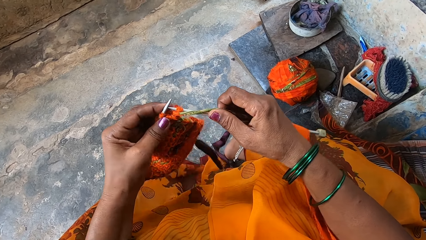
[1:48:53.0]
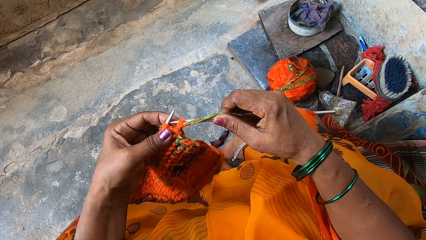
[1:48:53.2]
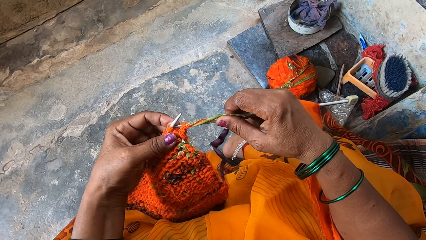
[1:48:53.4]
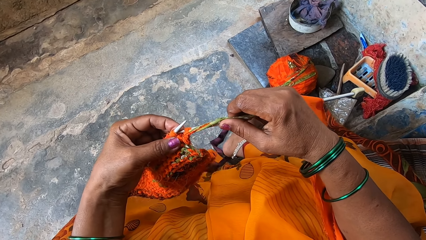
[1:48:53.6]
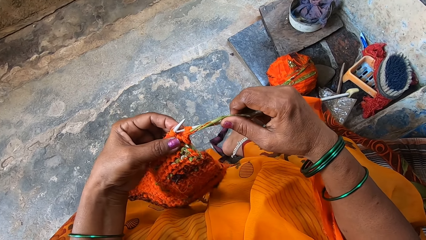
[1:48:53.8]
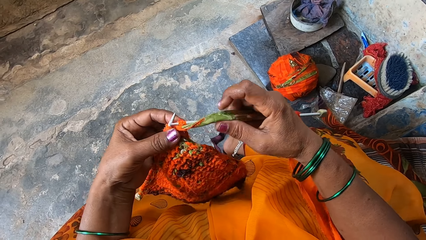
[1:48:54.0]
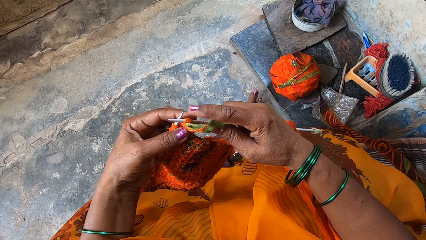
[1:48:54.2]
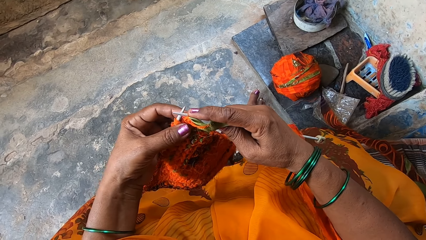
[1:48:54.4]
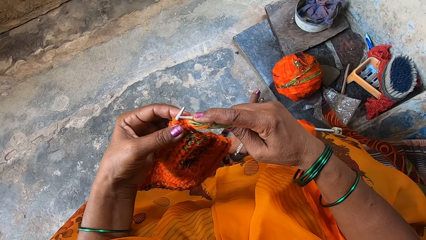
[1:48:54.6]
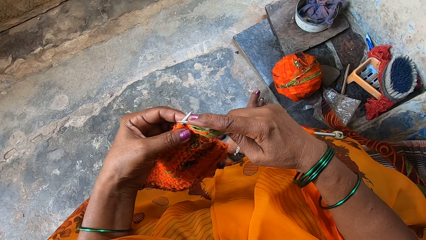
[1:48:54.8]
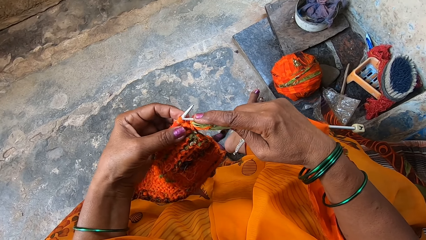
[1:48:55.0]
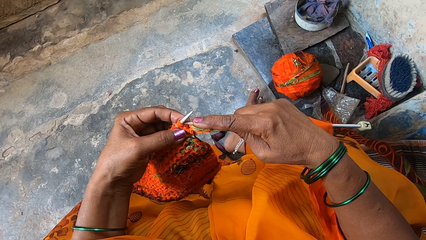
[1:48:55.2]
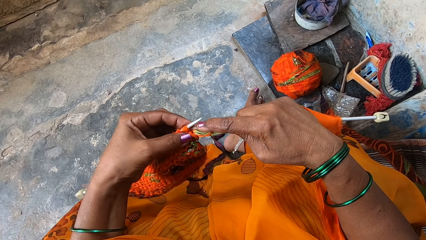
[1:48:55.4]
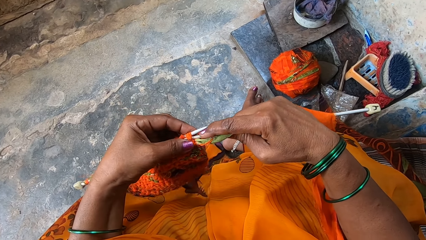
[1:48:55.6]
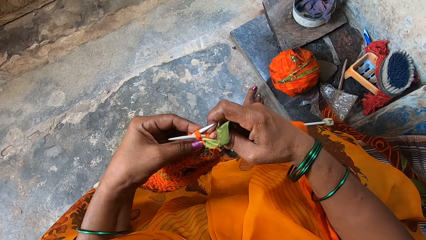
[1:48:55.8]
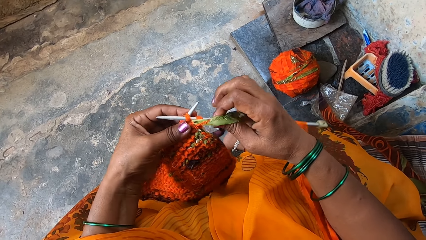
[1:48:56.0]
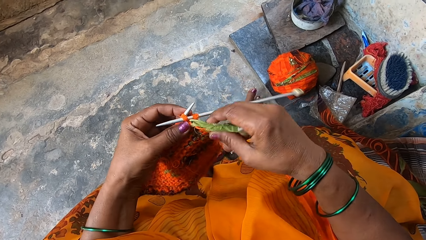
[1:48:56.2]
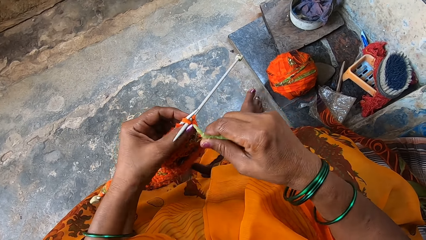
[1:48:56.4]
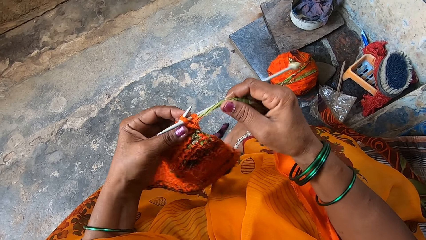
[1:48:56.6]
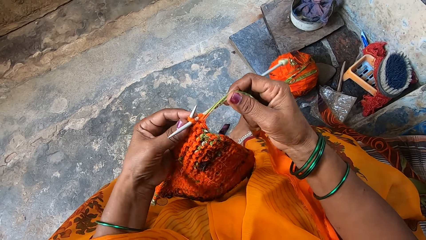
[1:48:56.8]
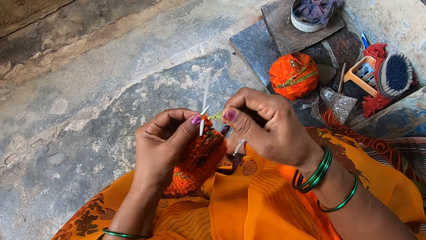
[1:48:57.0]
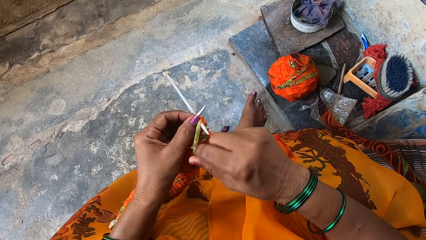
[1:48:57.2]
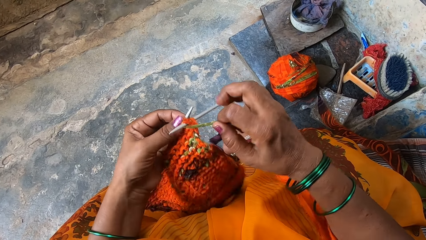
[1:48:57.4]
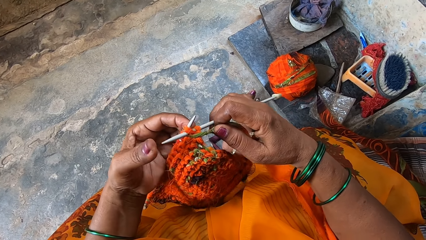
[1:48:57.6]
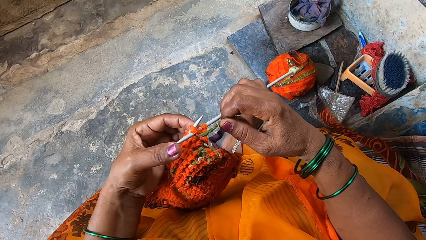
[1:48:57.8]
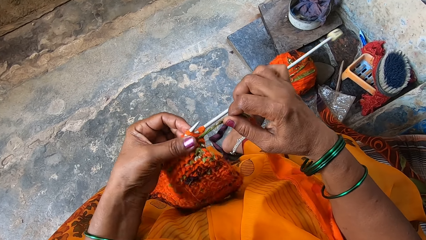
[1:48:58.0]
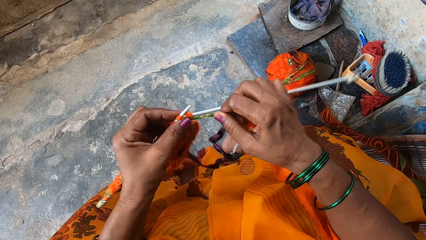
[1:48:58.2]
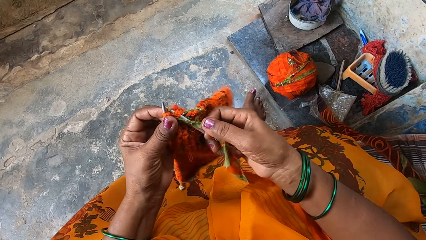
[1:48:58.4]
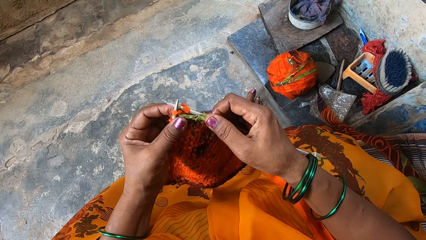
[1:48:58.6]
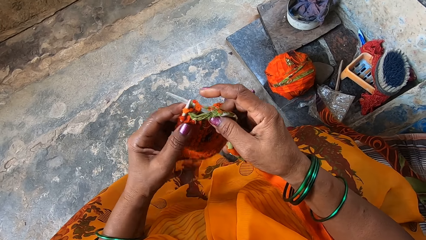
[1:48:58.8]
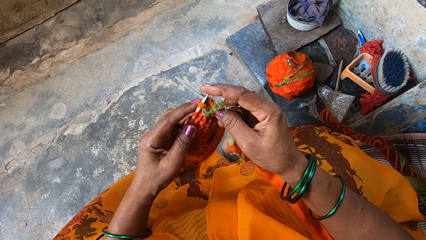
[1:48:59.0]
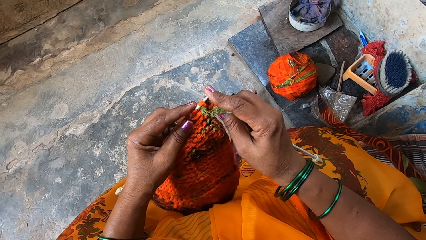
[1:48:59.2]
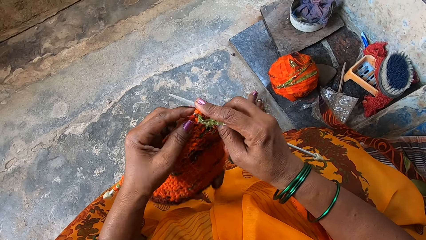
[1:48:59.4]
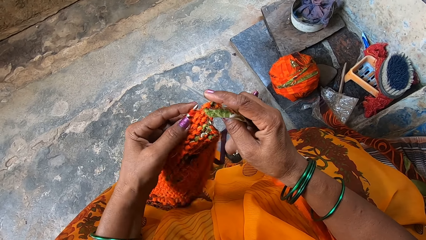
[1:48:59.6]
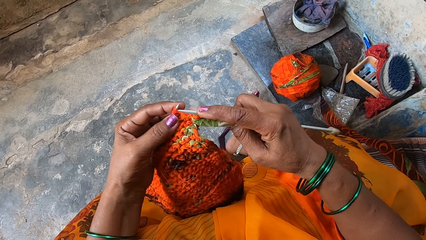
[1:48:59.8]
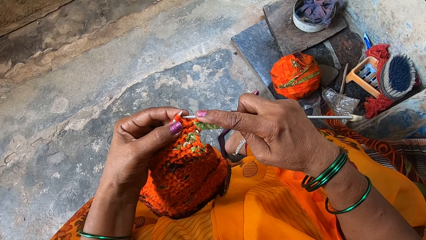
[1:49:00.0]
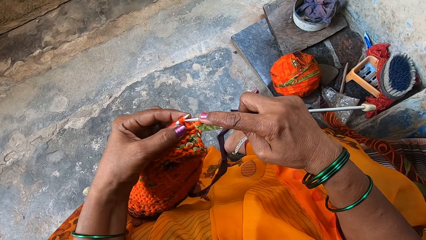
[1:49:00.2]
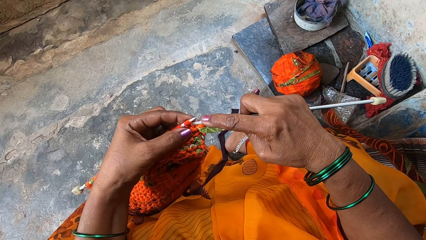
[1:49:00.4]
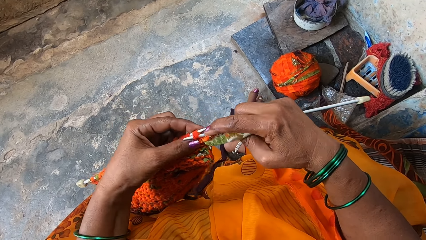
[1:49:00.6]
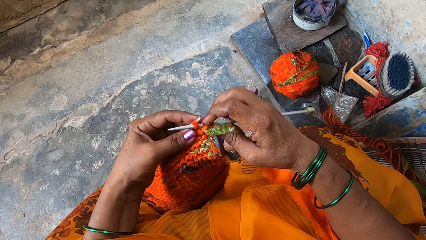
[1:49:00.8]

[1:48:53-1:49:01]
The camera wearer knits the fabrics with the knitting needles.

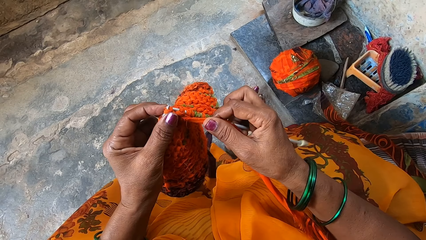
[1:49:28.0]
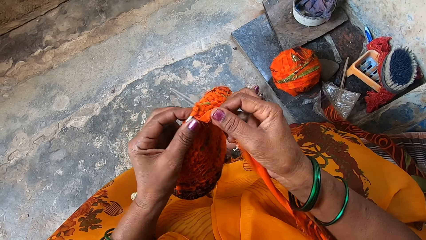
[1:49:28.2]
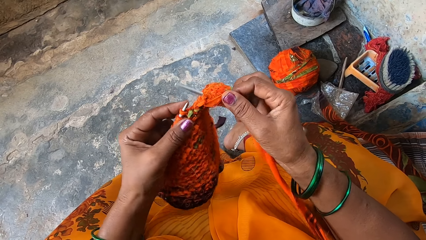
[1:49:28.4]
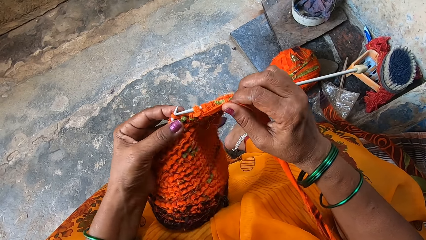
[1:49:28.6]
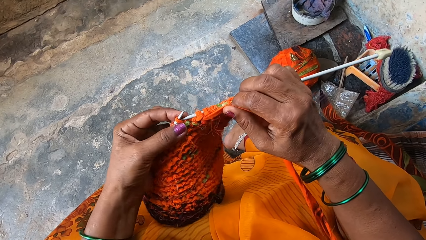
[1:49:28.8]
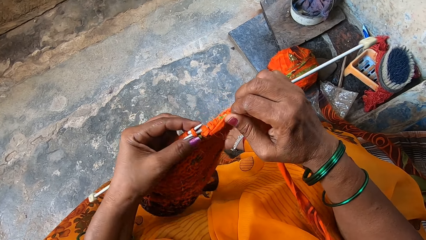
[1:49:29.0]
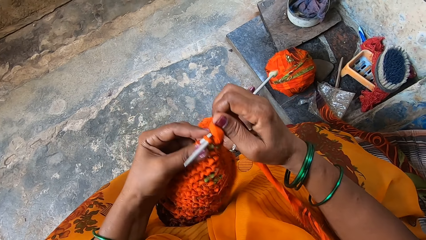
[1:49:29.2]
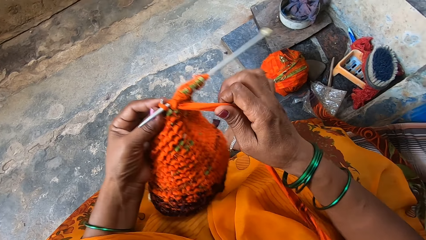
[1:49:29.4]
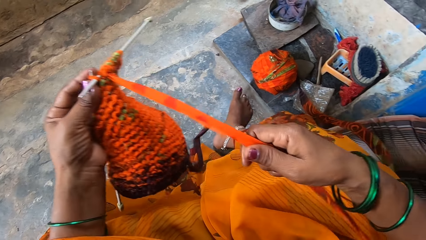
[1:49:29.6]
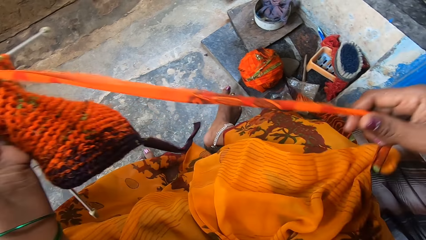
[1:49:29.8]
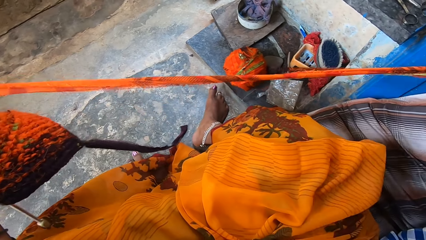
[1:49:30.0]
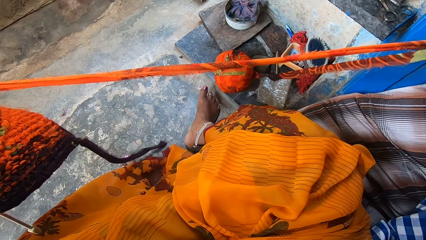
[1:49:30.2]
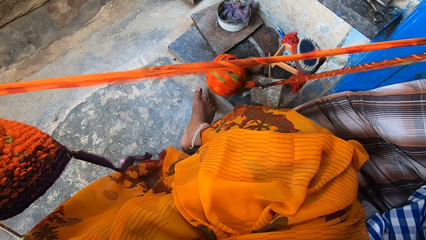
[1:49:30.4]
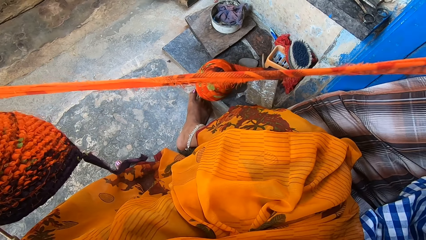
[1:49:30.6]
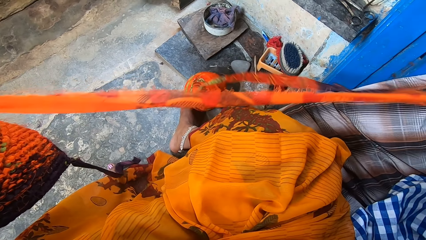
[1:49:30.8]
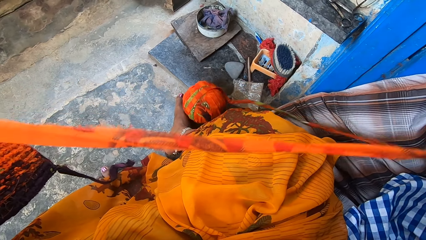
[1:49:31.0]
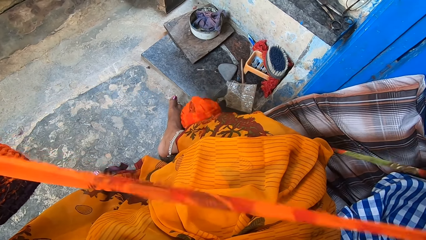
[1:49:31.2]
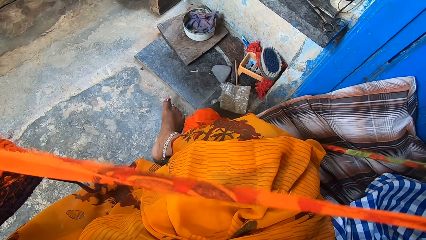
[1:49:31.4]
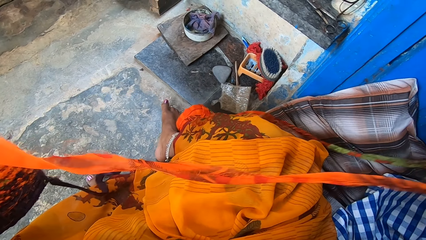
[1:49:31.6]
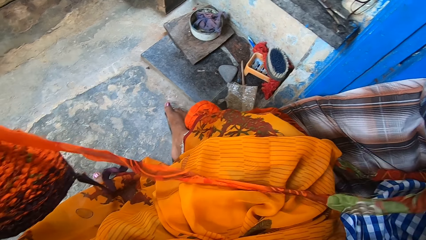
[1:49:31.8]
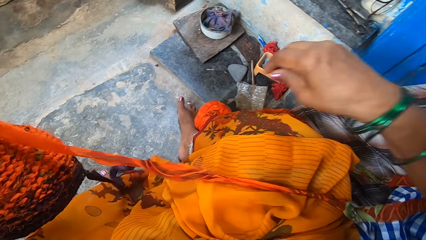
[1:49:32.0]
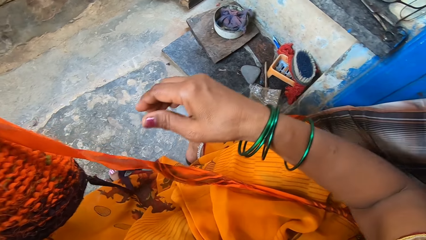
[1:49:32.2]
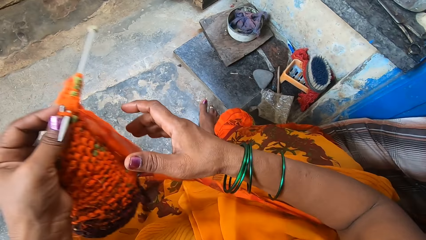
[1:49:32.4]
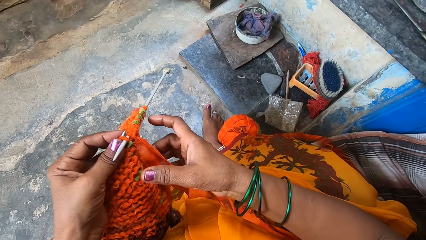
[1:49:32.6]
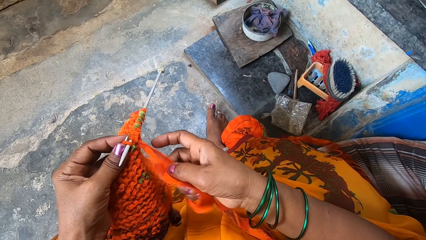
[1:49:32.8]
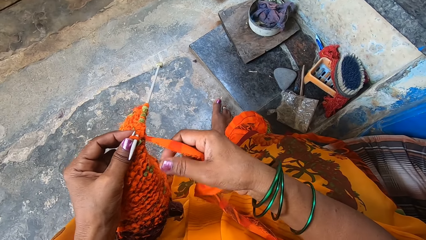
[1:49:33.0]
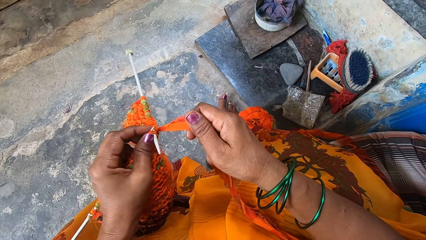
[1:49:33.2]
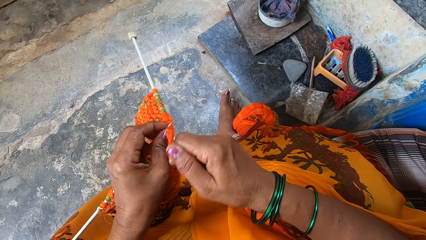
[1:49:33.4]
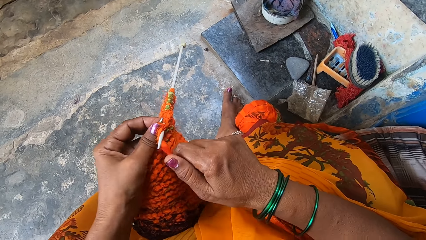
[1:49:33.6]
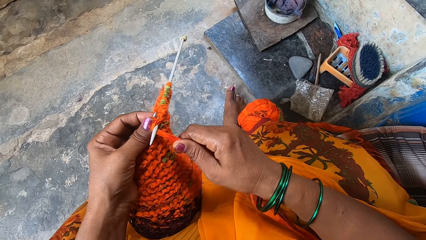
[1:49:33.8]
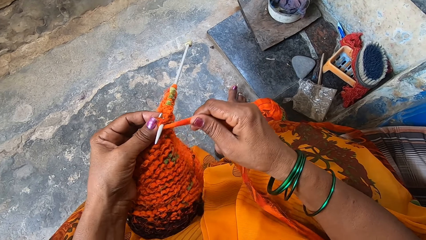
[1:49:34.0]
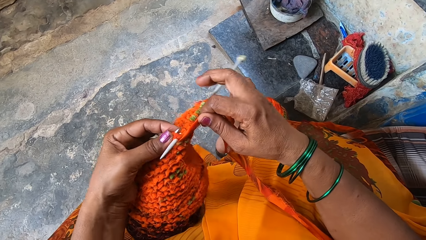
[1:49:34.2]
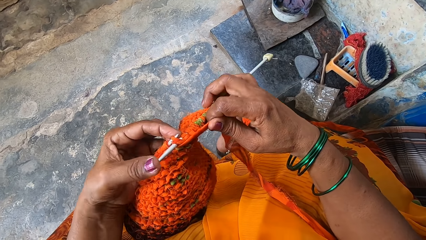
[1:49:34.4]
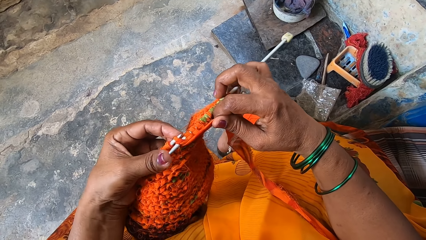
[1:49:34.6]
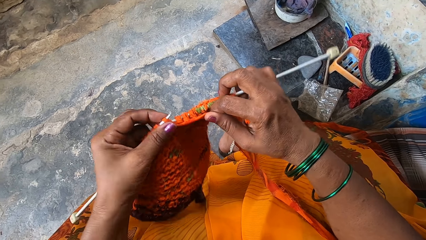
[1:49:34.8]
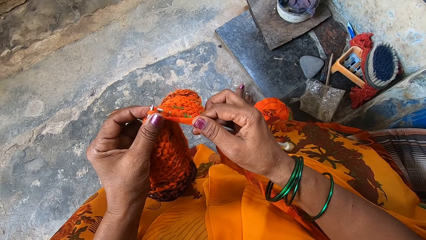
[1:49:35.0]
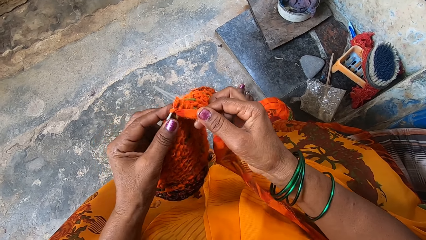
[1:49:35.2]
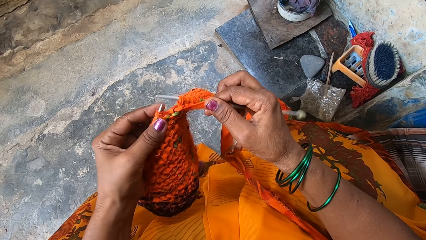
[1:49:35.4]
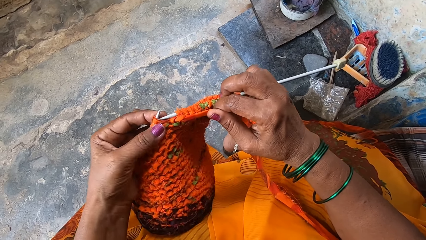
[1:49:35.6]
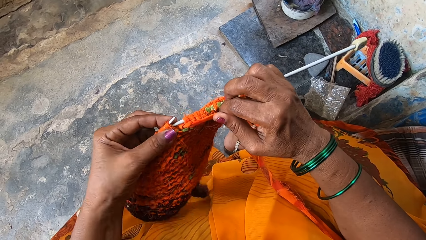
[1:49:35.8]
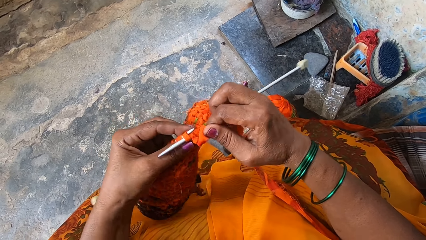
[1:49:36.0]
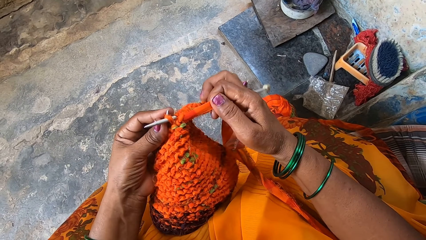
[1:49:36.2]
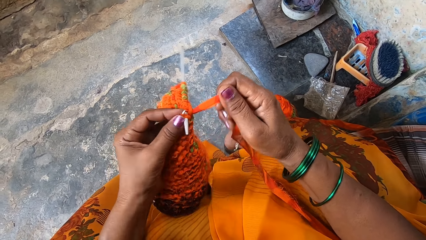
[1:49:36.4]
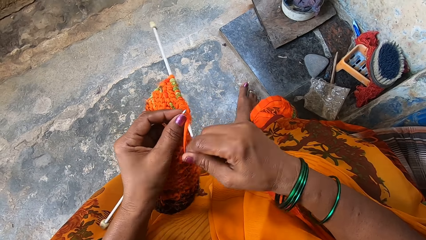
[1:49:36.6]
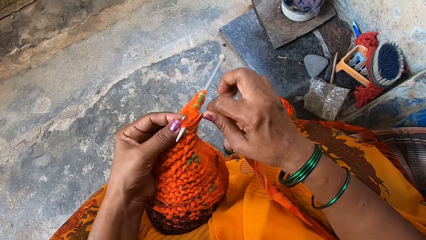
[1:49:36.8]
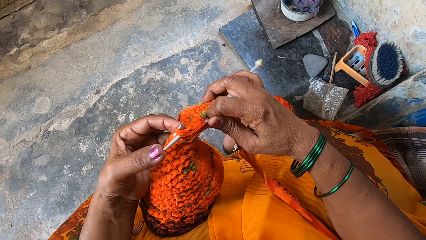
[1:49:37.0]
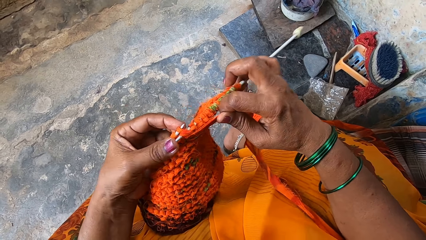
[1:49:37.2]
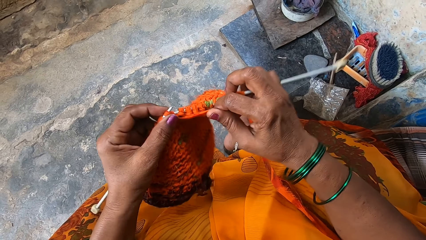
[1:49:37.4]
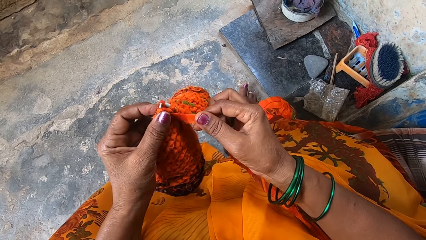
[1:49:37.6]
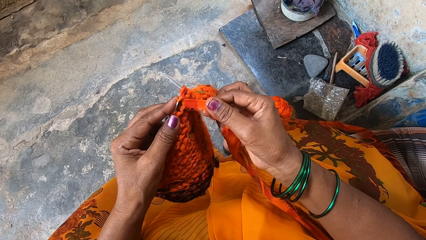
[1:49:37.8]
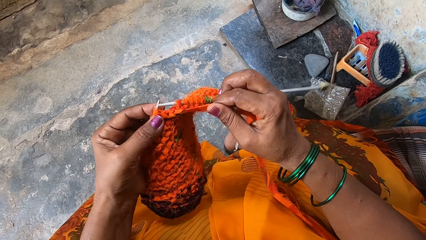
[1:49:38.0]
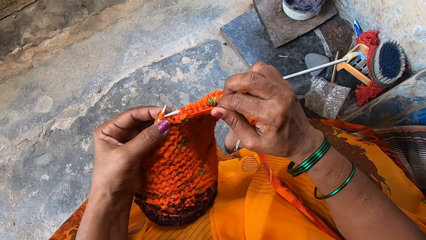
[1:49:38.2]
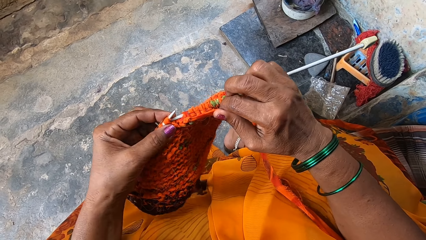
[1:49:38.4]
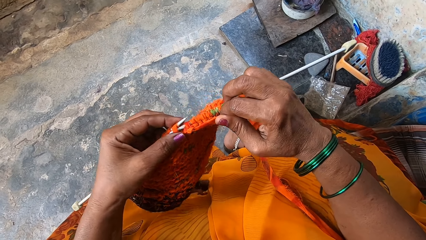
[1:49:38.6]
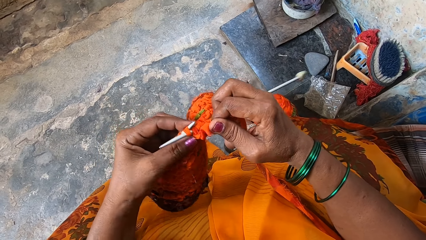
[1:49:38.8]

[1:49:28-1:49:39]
The camera wearer adjusts the fabric. They pull out more fabrics. They knit the fabrics with the knitting needles.
